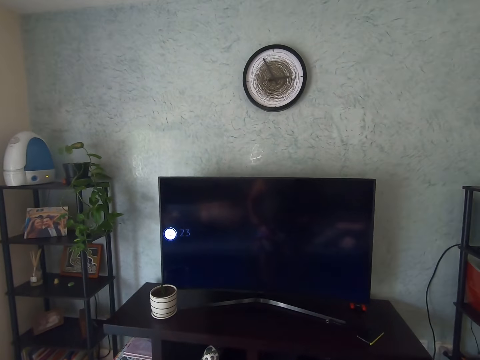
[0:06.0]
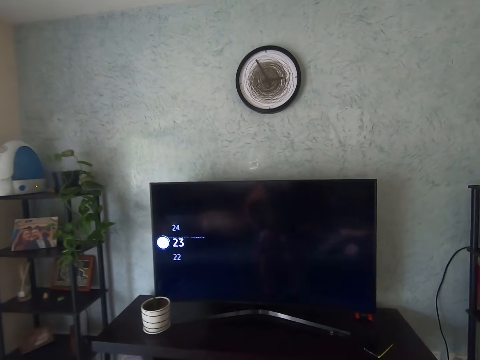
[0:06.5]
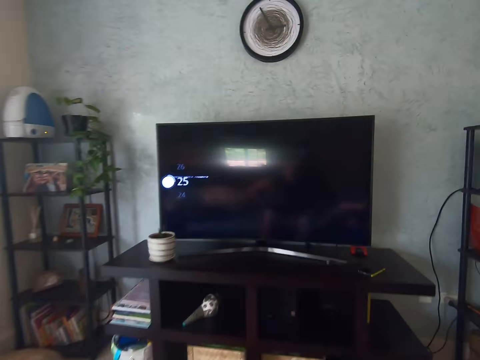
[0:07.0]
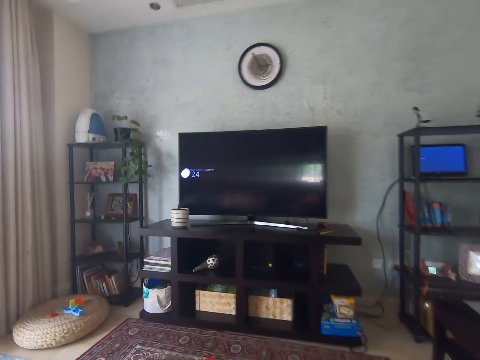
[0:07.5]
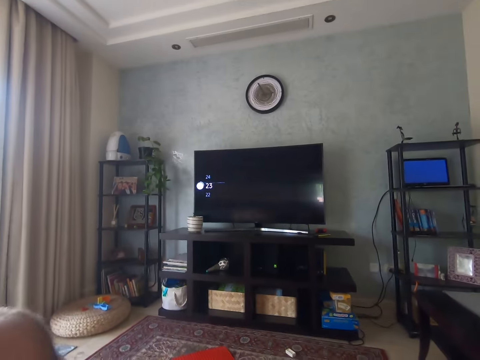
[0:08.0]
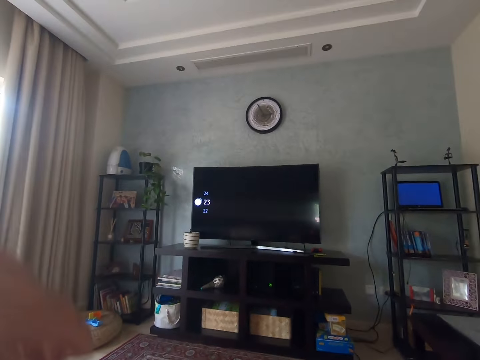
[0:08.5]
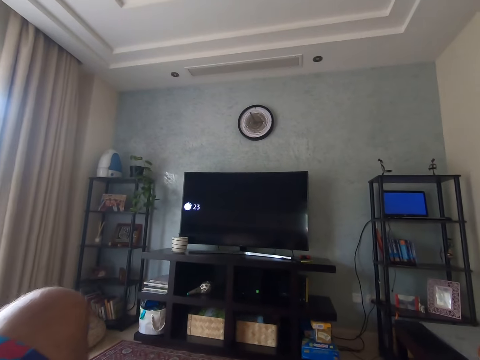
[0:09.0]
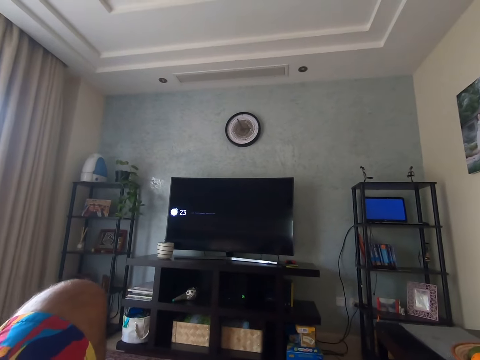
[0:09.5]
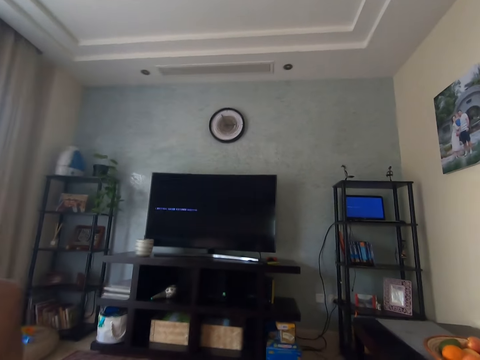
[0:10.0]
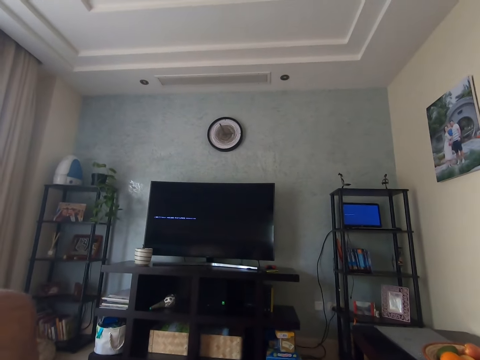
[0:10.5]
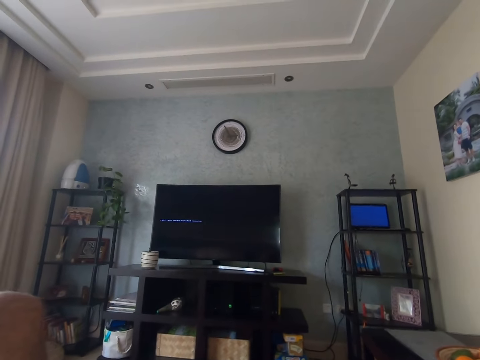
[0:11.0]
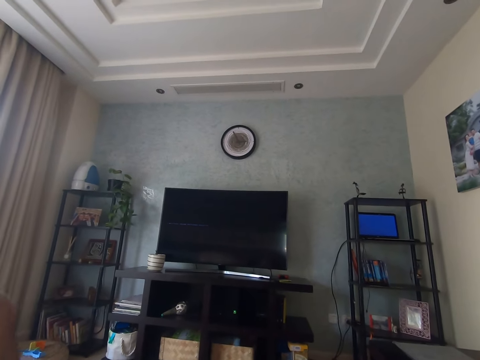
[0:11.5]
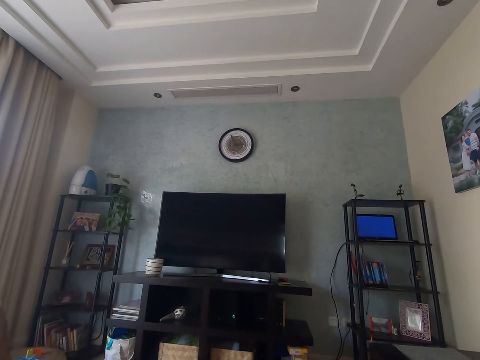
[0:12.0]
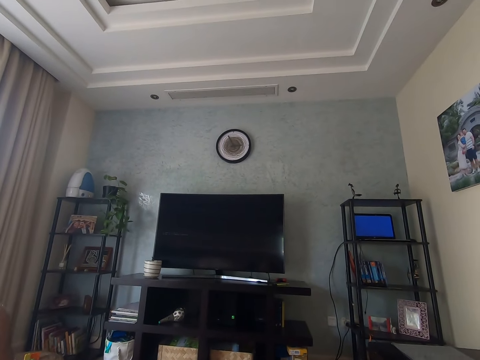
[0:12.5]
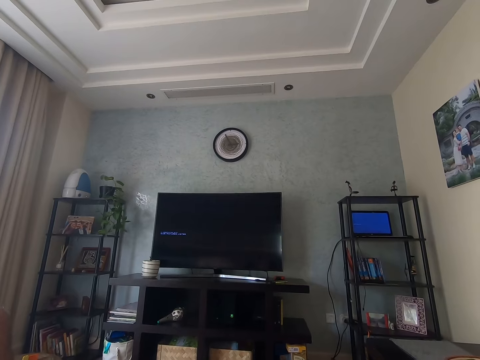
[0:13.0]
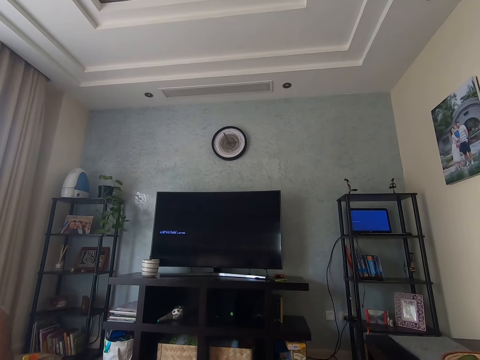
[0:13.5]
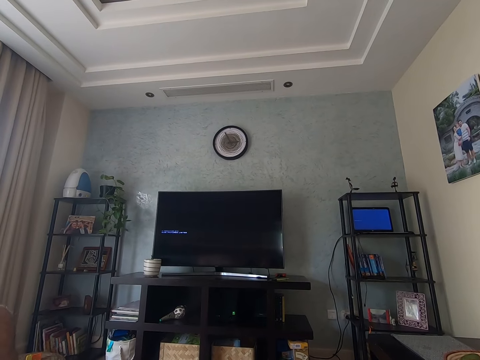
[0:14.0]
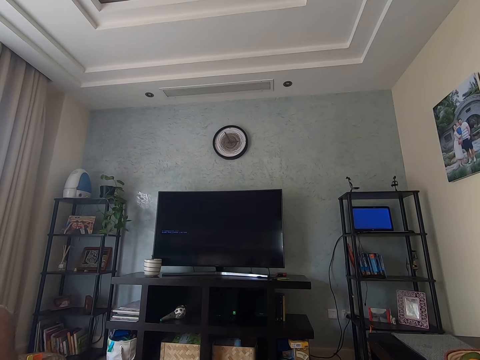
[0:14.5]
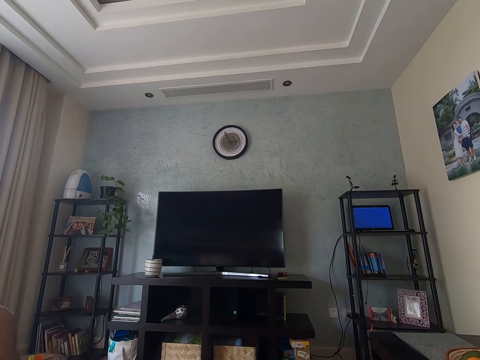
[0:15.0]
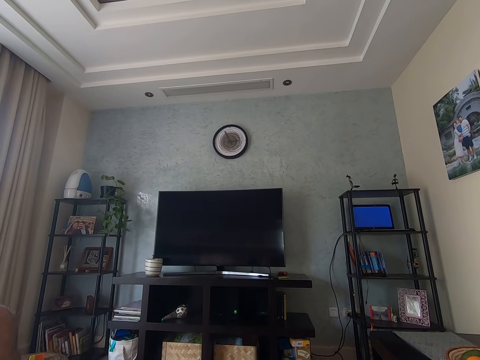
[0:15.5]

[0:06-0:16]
The camera wearer sits on the couch. They swing the hand, touch something, swing the left leg, and stare at the television.

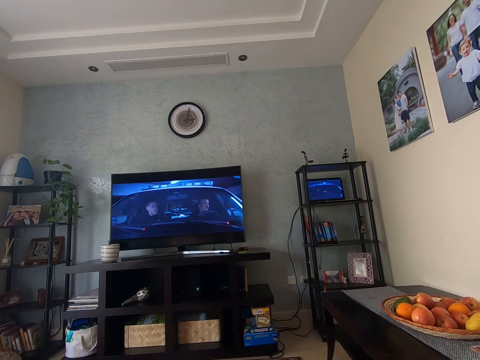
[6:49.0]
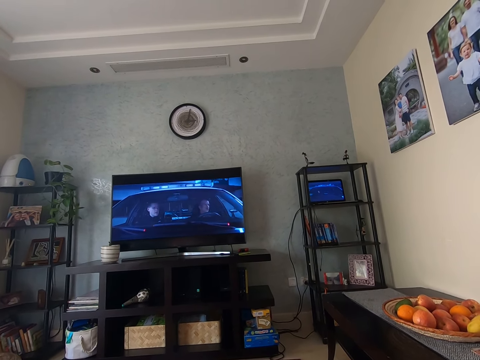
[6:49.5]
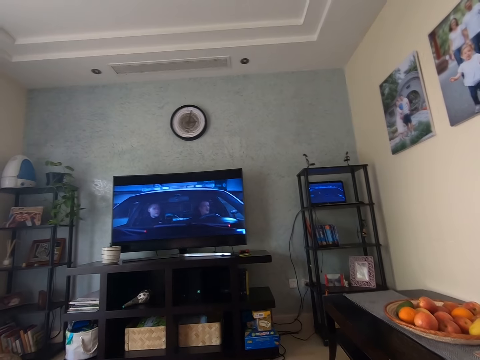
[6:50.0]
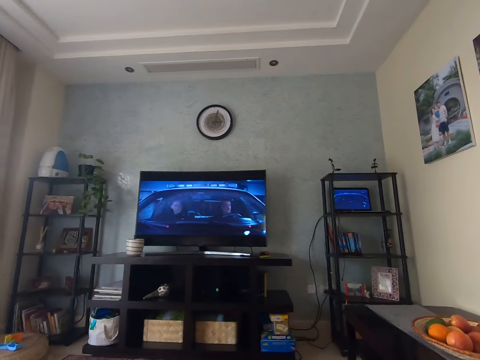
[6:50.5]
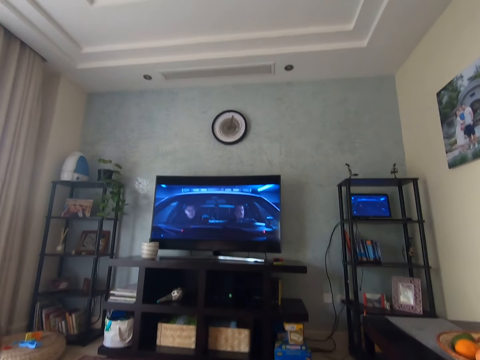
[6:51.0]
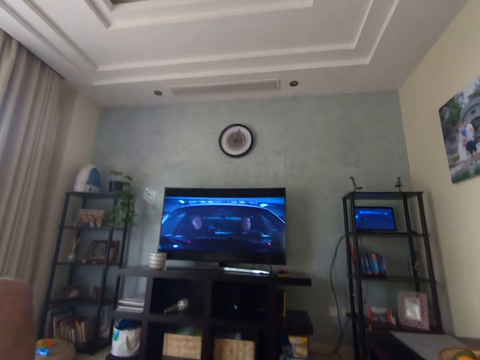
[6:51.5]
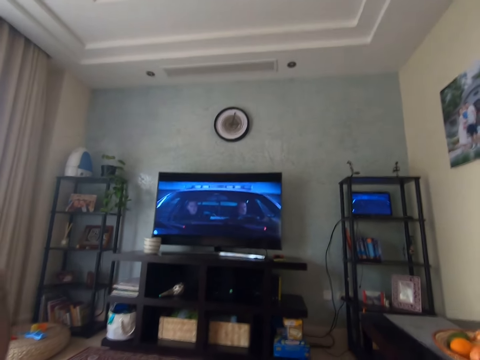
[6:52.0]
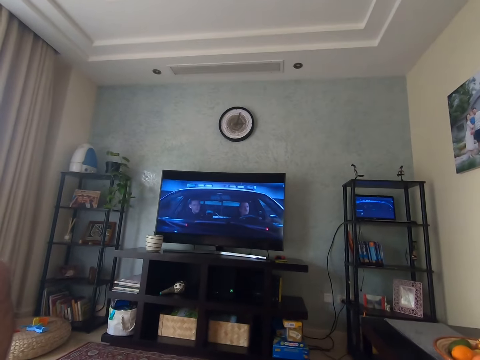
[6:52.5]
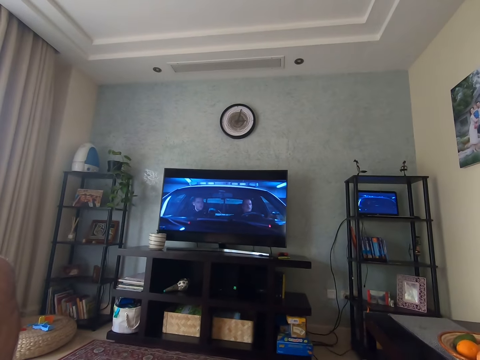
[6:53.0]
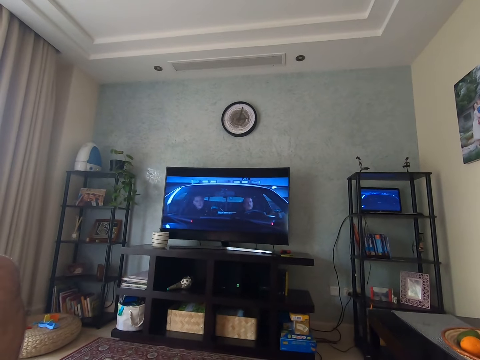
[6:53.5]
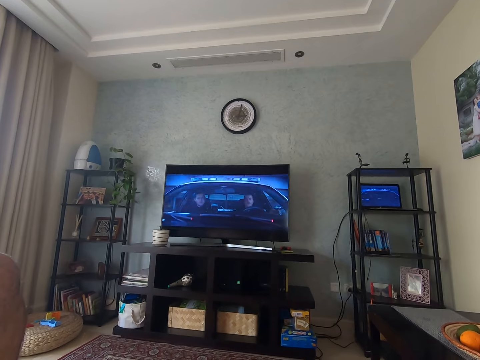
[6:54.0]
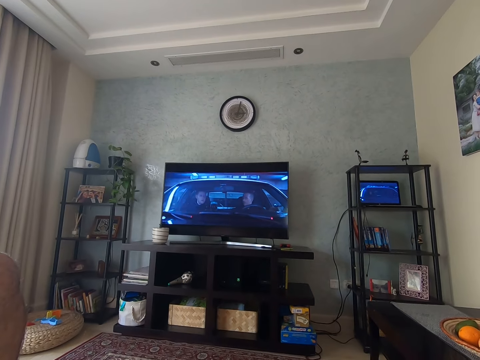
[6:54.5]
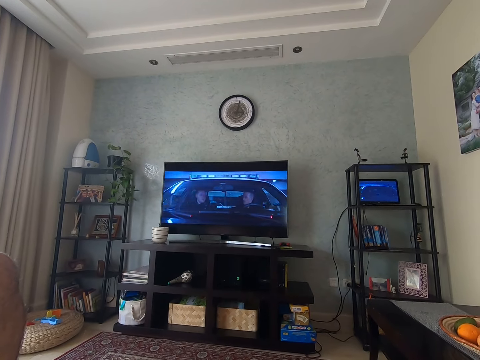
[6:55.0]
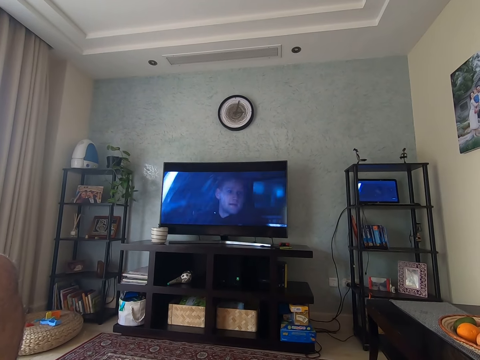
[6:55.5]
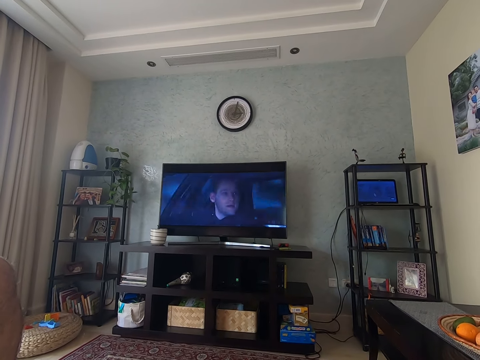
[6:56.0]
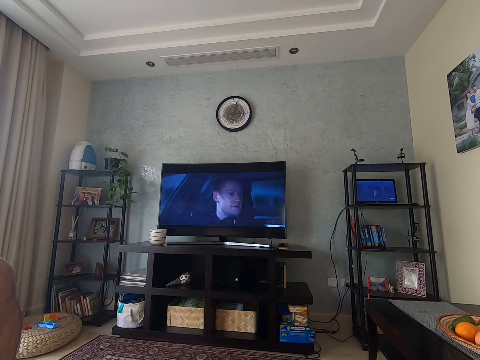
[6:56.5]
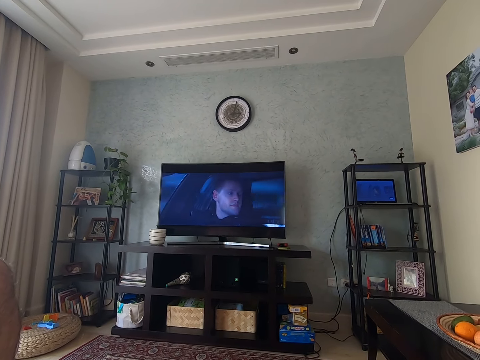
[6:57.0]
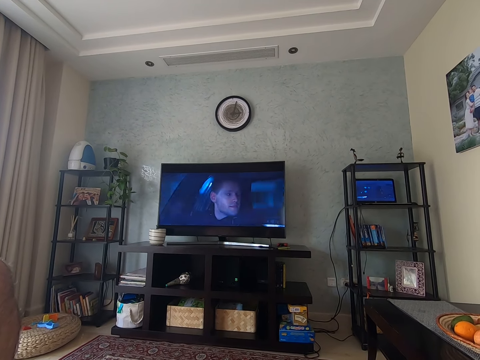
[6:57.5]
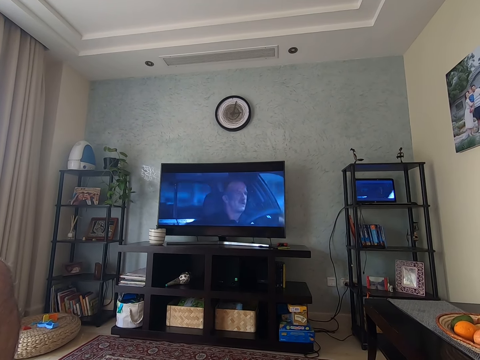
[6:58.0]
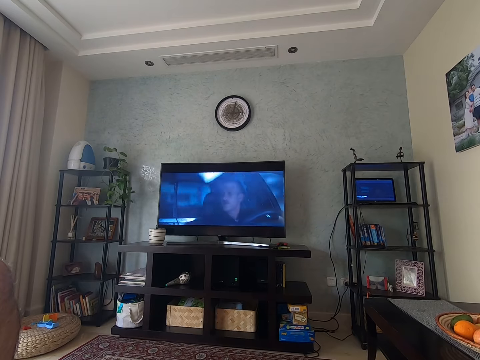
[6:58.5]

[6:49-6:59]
The camera wearer swings the left leg. They stare at the television.

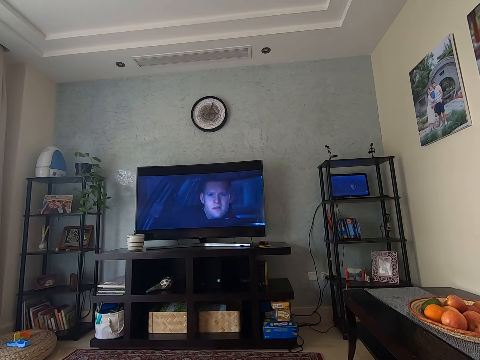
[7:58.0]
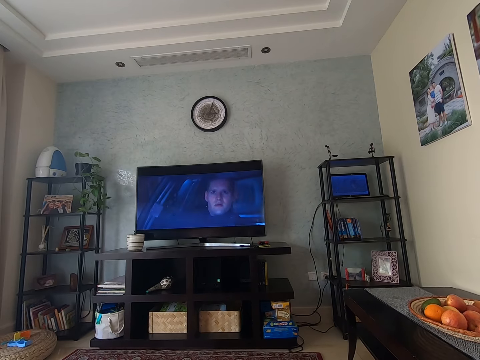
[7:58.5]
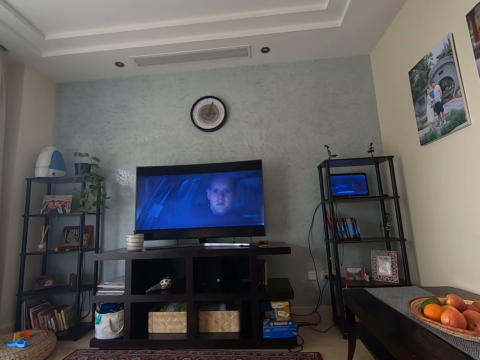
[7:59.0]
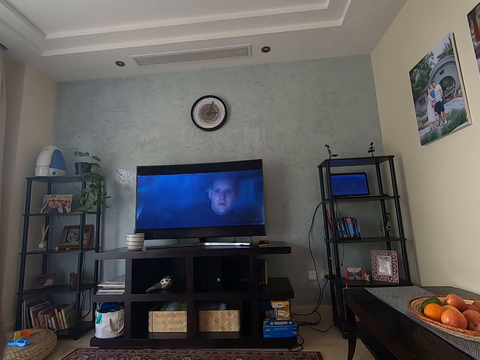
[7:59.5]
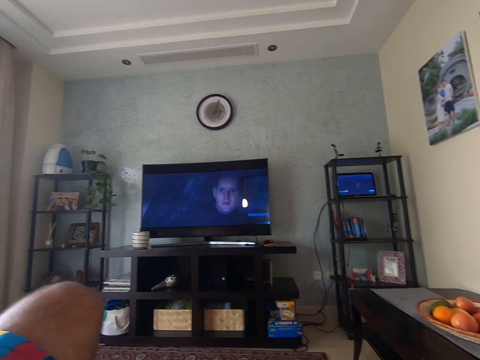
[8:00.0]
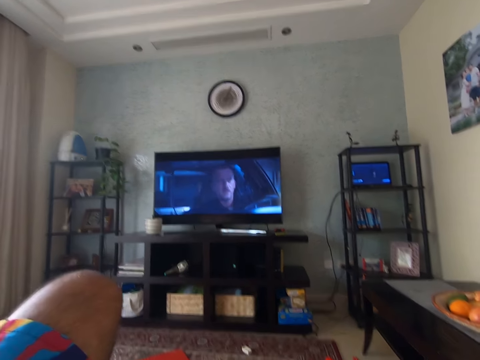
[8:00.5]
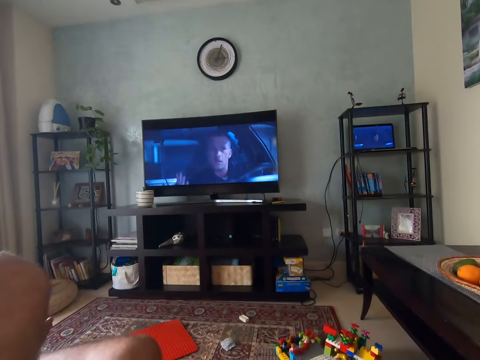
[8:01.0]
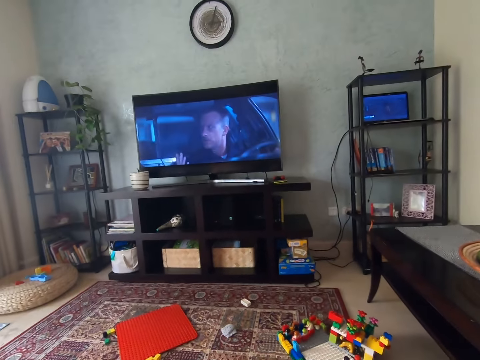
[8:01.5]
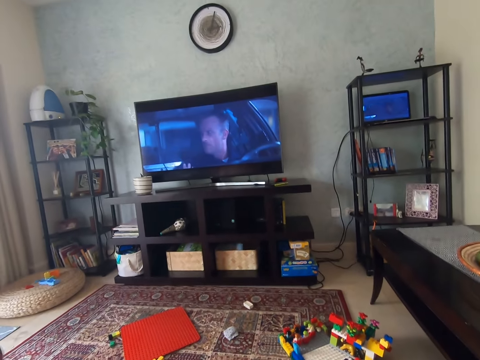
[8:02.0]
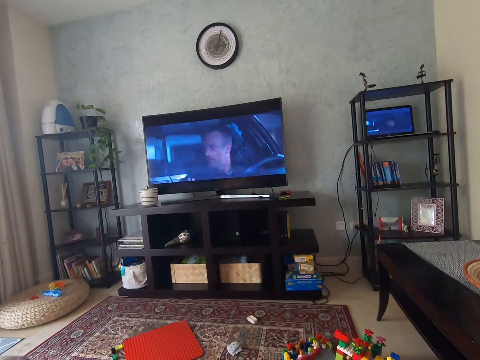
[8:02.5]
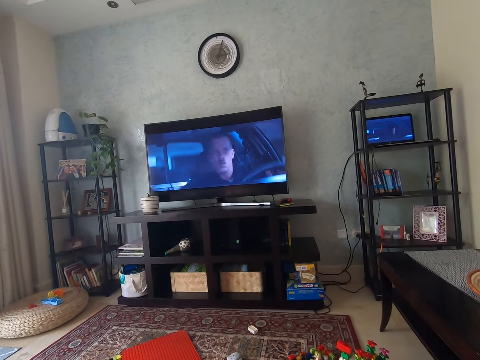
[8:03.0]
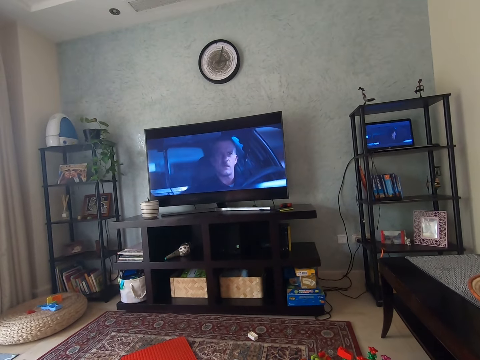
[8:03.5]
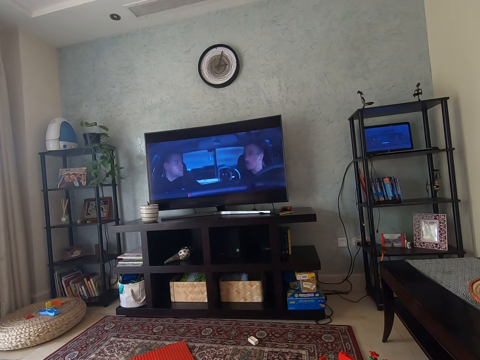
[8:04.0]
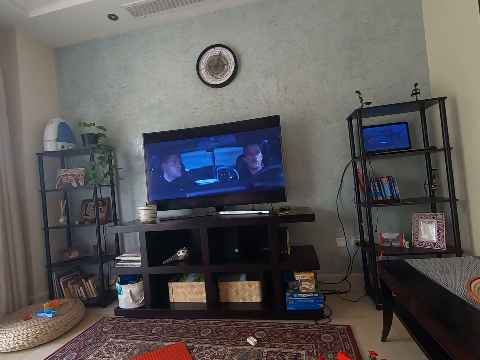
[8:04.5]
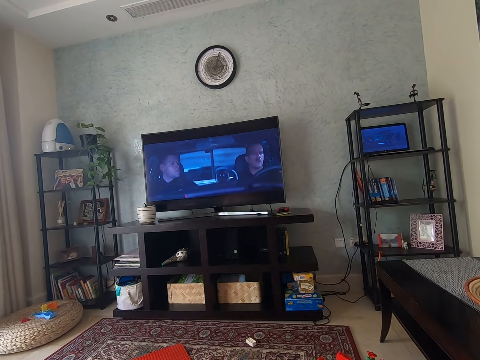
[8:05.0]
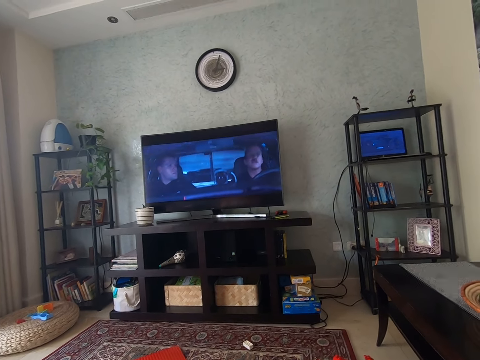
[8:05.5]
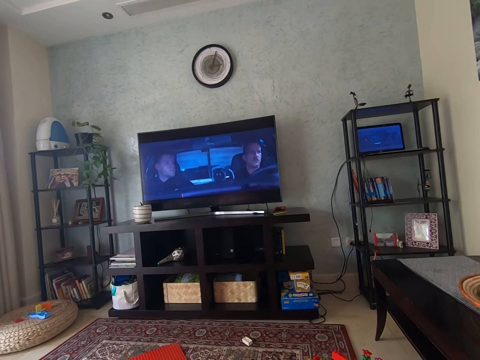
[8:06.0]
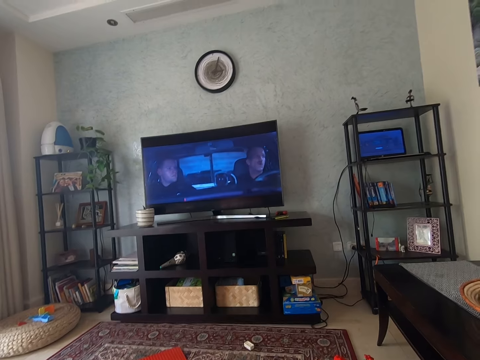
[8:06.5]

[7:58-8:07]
The camera wearer moves the left leg. They stare at the television.
